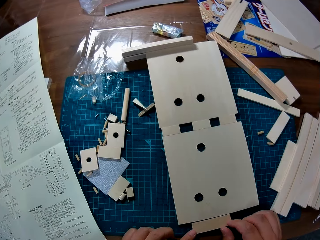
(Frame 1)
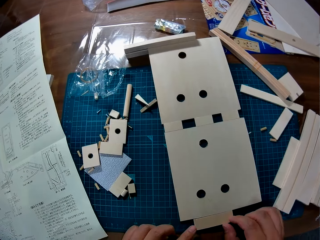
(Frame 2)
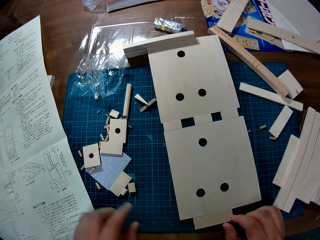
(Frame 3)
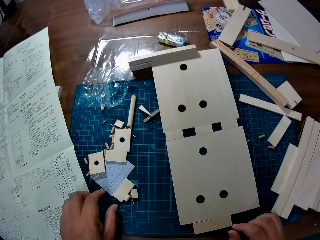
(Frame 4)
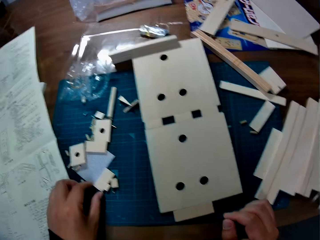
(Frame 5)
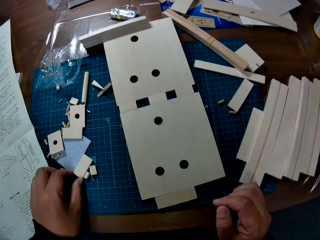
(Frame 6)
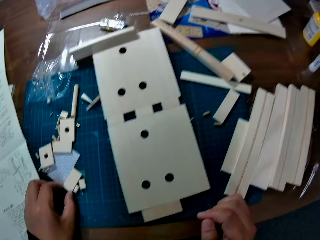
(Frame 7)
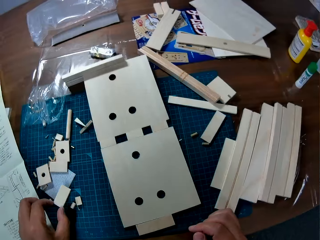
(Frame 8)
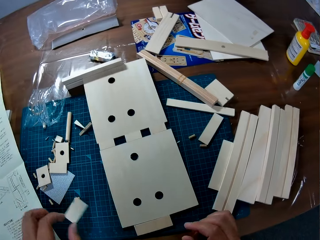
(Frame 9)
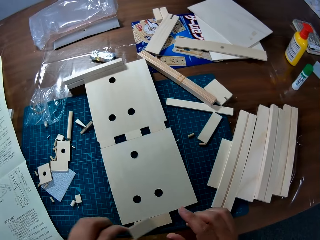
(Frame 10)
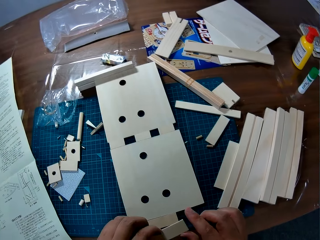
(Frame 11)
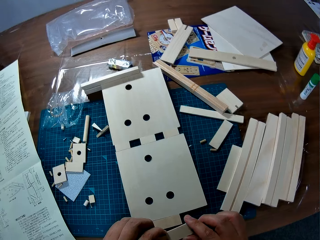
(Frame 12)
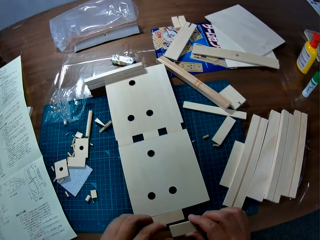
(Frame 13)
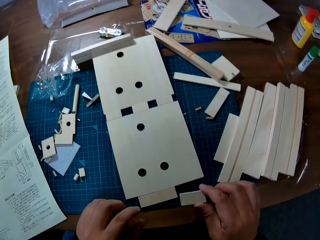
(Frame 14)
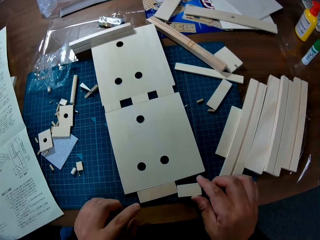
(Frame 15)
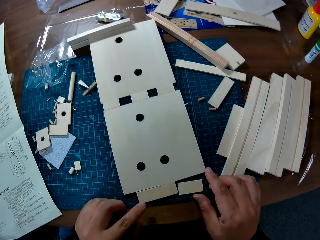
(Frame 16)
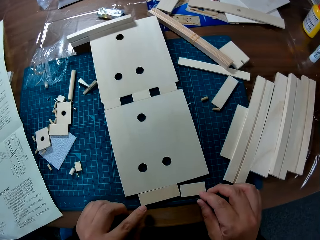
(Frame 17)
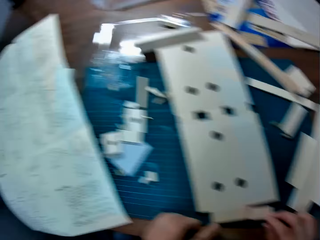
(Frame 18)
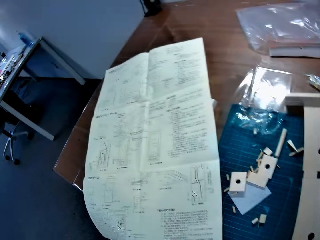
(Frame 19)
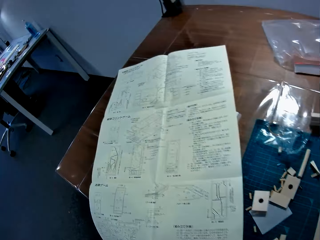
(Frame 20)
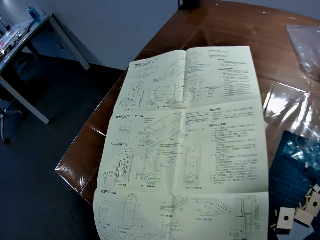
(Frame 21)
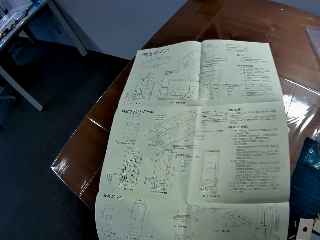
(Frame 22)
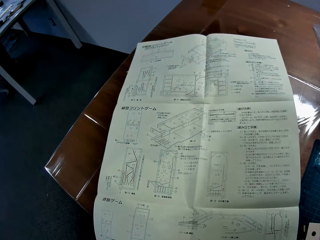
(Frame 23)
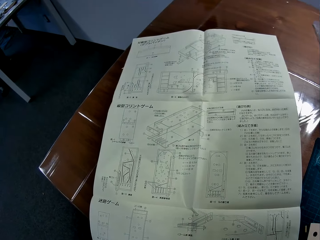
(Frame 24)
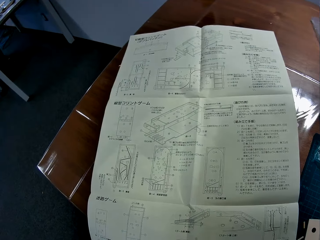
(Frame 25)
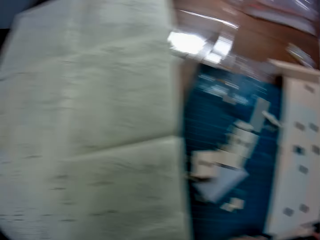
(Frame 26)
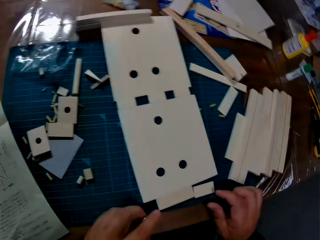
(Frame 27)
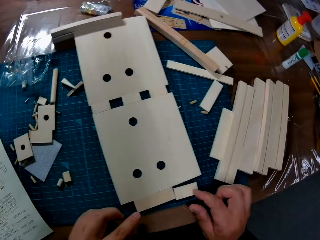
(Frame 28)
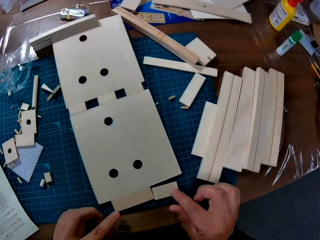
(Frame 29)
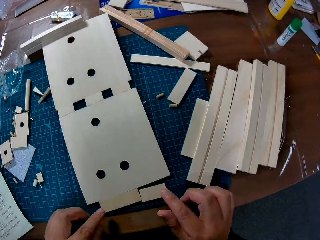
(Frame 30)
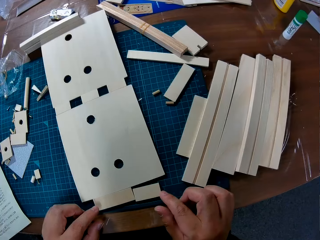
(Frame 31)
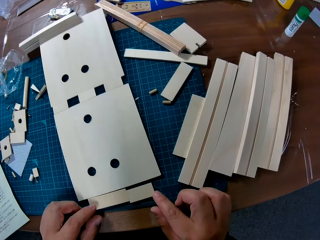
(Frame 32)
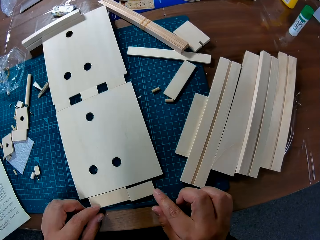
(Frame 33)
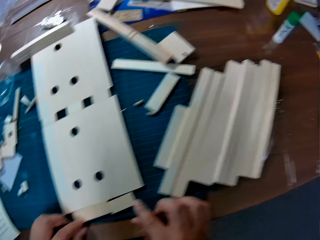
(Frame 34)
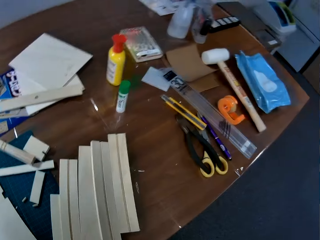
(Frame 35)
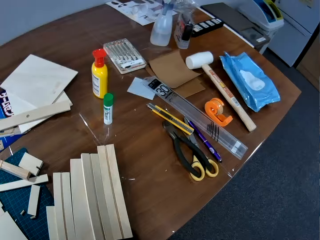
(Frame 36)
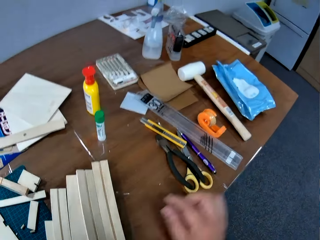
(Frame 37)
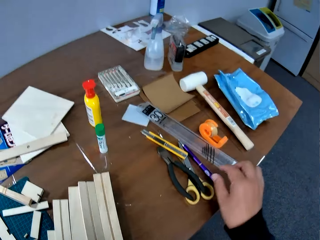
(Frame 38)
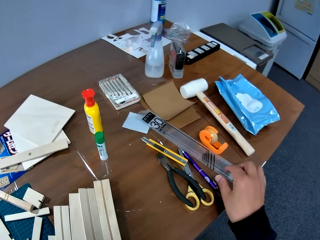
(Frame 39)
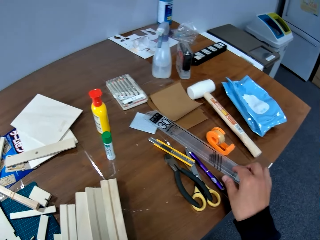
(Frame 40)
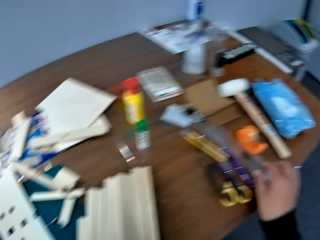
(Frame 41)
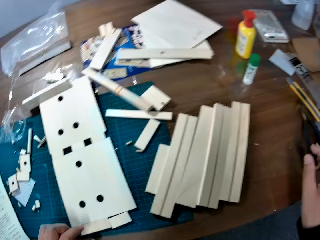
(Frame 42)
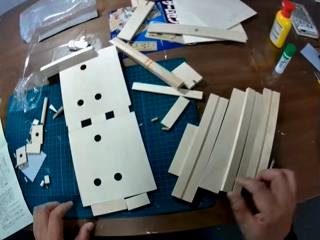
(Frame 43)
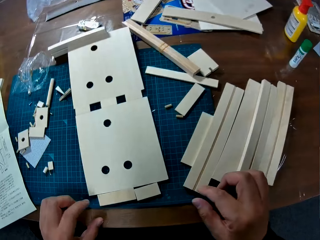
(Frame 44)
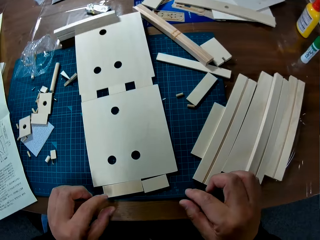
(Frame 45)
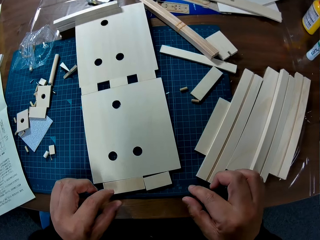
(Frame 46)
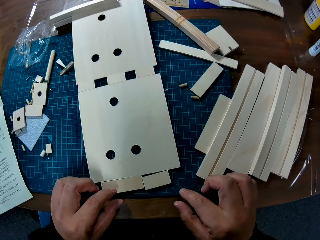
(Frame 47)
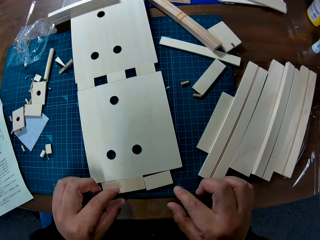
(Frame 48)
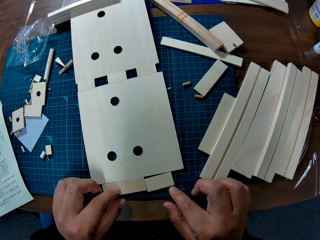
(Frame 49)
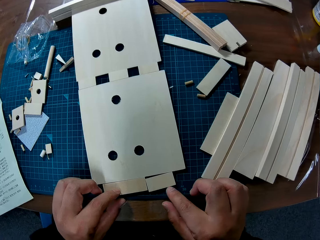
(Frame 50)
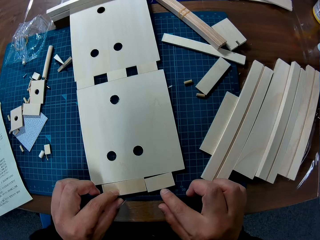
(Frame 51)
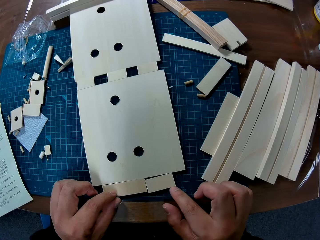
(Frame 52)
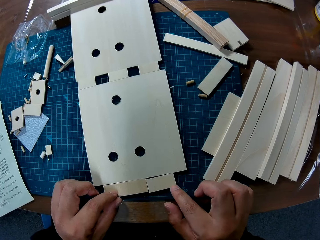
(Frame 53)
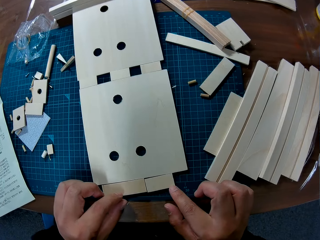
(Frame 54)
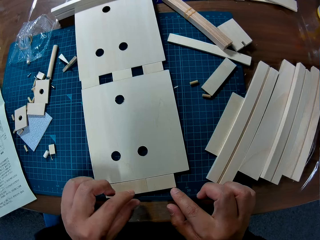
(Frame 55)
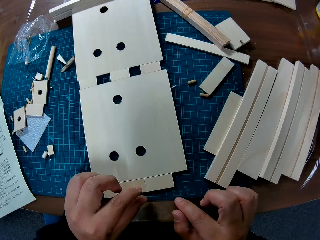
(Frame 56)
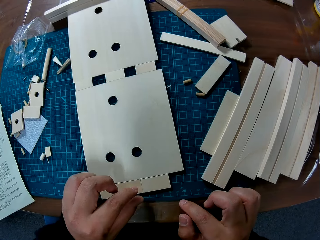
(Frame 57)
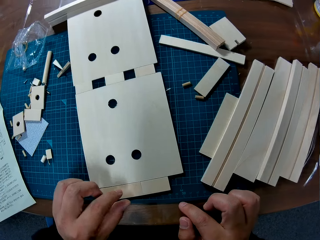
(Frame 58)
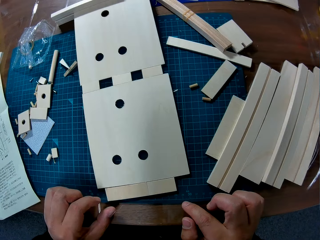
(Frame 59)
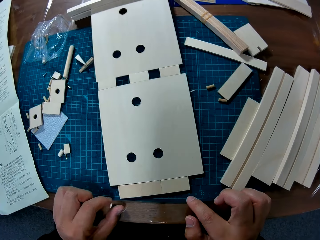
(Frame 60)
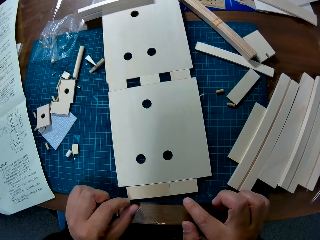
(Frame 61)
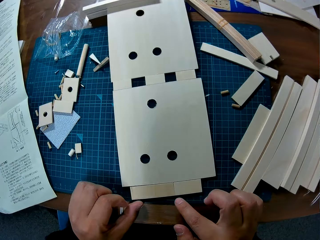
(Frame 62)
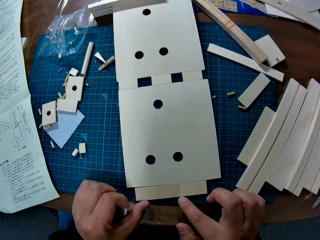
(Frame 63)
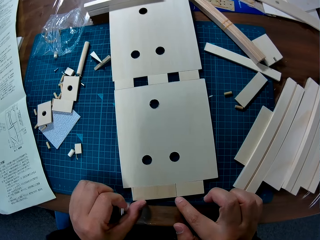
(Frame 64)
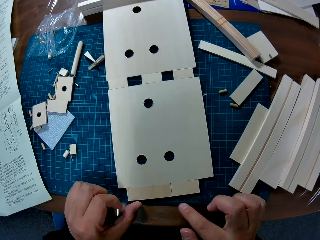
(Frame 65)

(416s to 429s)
The camera wearer turns to the right. He moves the piece of wood on the table with both his hands. He joins the wood piece. He picks up a piece of wood from the table with his left hand. He drops the piece of wood on the table. He joins the wood piece. He turns to the modelling manual or blueprint paper. He stares at the blueprint paper on the table. He turns to the right. He moves the piece of wood on the table. He joins the wood pieces. He turns to the right. He touches a ruler on the table with his right hand. He turns to the left. He moves the pieces of wood on the table with both his hands. He joins the wood pieces.

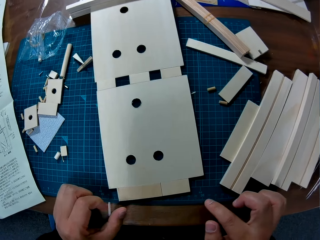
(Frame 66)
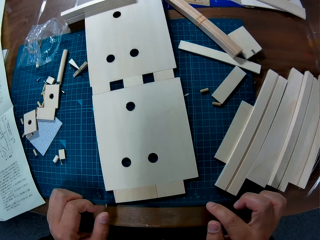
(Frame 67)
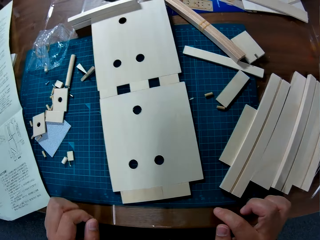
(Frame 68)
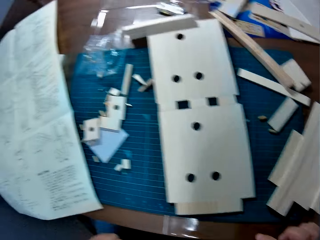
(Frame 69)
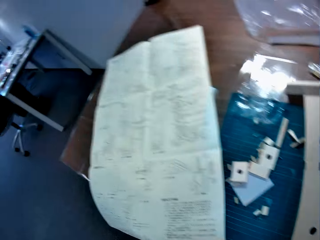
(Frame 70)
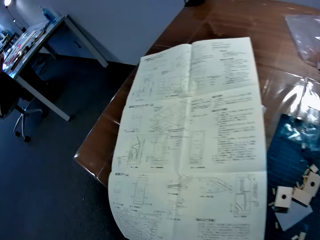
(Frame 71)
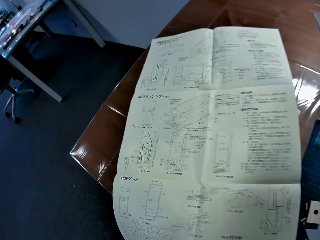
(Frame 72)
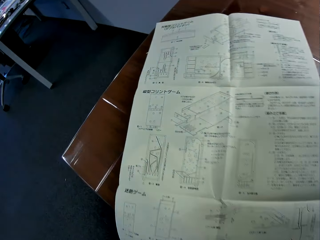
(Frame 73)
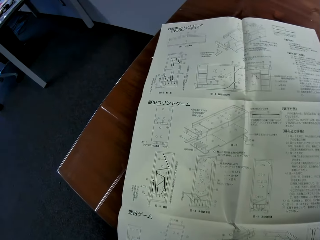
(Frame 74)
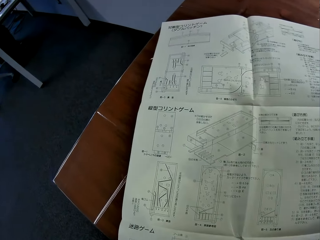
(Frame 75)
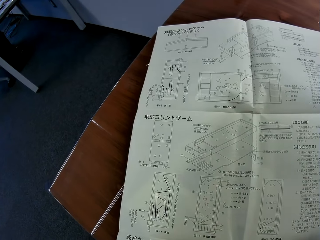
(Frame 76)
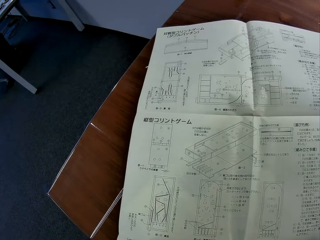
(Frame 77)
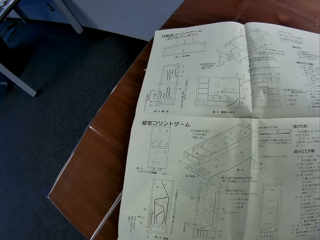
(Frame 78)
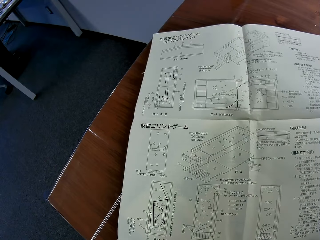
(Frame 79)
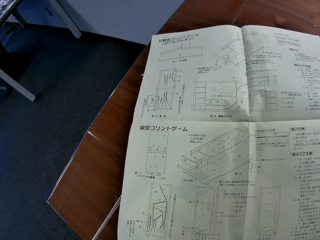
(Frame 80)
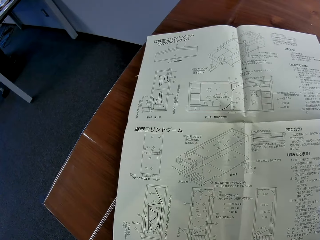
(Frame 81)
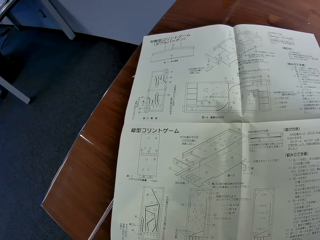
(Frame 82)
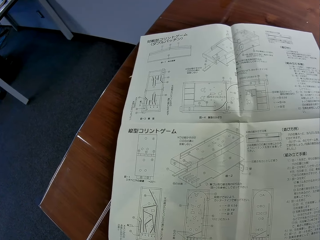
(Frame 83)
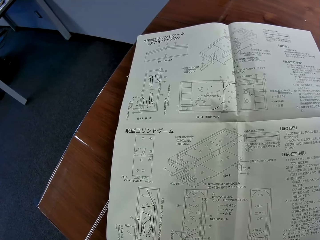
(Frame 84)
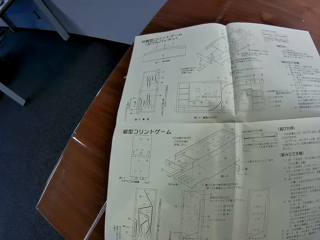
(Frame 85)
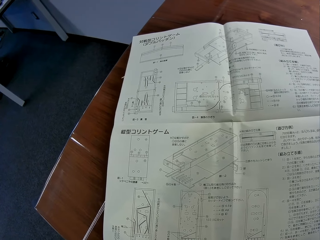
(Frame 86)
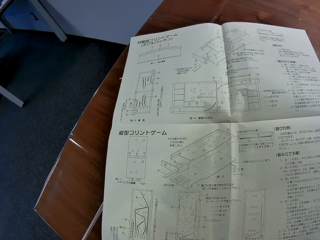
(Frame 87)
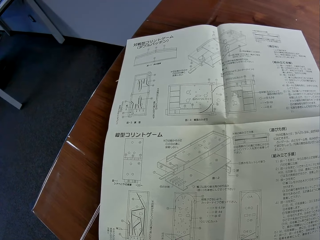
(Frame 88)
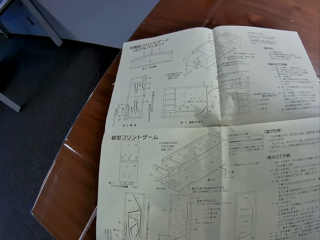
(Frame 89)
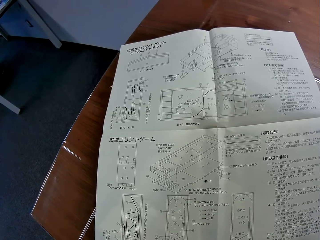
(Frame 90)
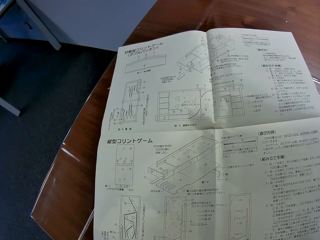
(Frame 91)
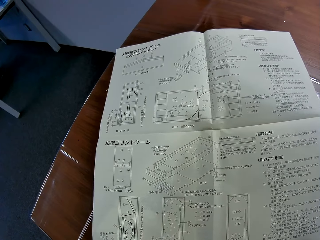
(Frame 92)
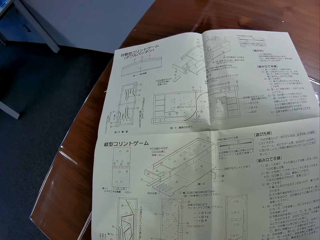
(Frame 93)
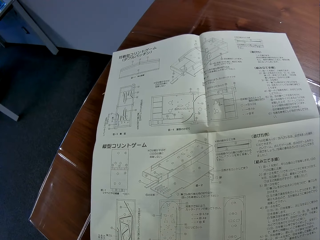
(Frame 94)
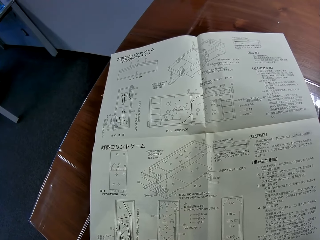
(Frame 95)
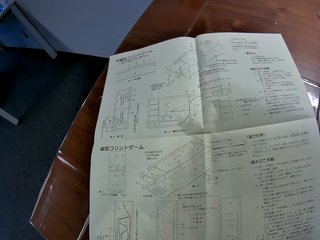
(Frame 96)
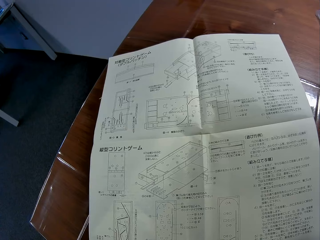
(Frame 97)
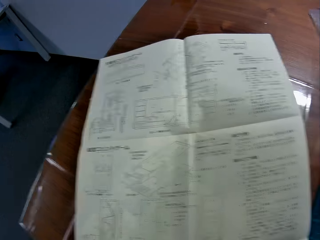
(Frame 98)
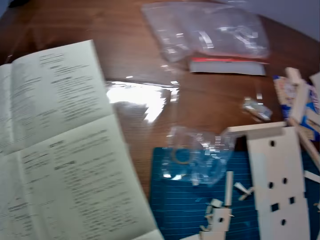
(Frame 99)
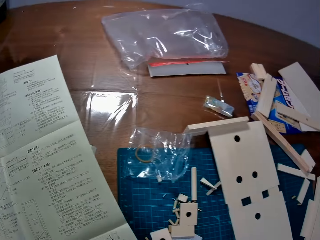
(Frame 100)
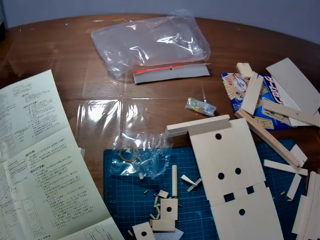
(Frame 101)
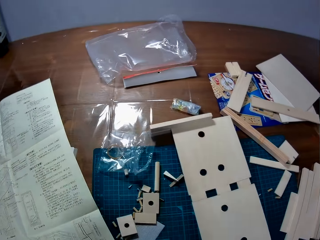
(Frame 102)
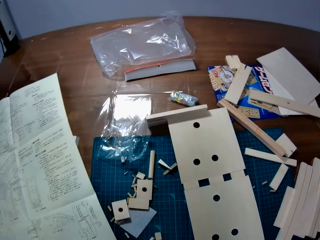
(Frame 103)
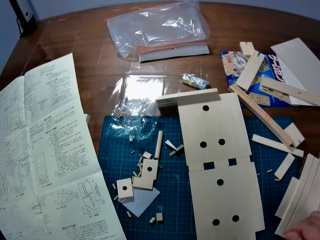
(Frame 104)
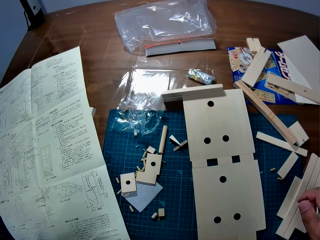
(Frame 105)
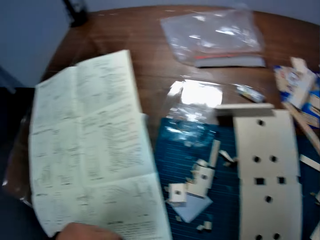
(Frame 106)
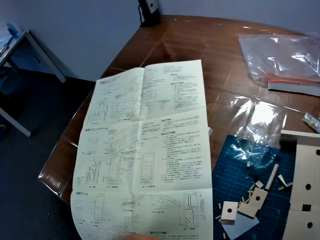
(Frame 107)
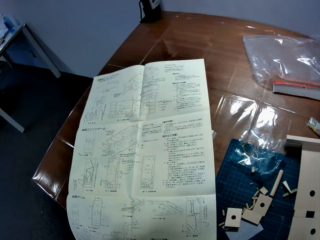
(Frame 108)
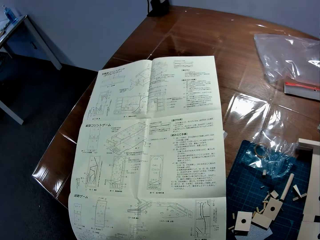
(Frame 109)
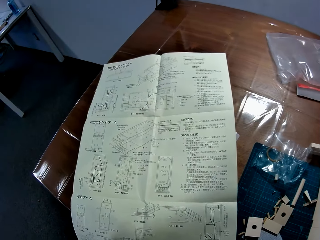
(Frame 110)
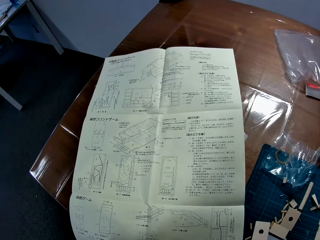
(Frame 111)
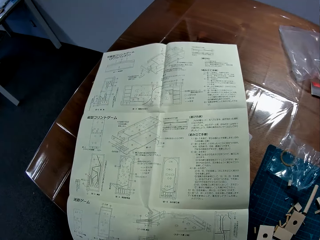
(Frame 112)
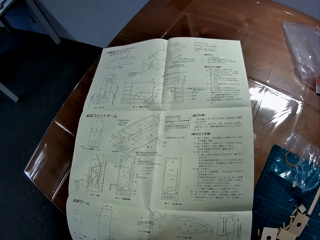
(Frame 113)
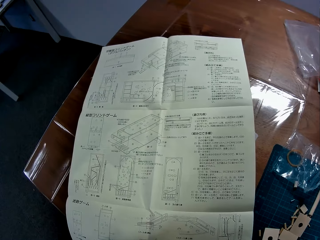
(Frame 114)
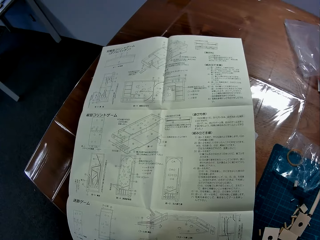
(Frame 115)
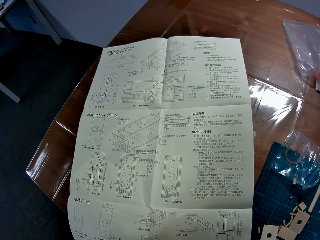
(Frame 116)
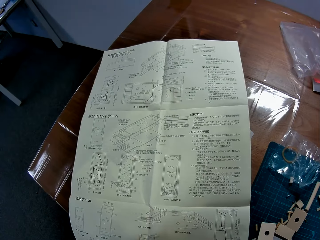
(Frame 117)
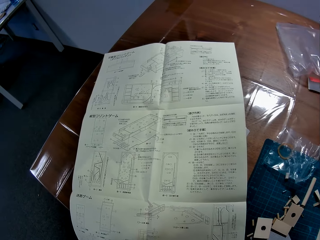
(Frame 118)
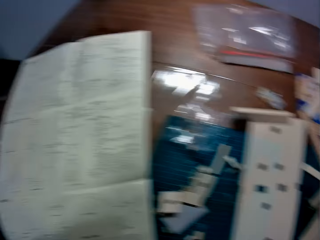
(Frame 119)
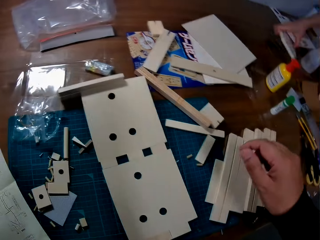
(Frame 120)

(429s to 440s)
The camera wearer turns to the modelling manual or blueprint paper. They stare at the blueprint paper on the table. They turn to the right. They stare at the blueprint paper on the table.
